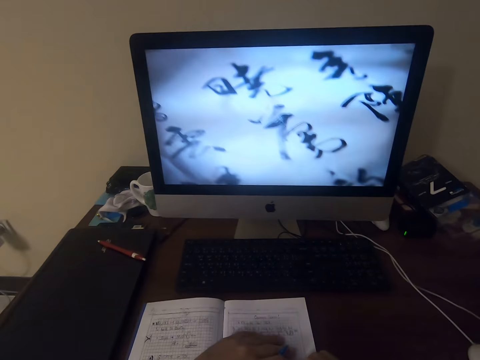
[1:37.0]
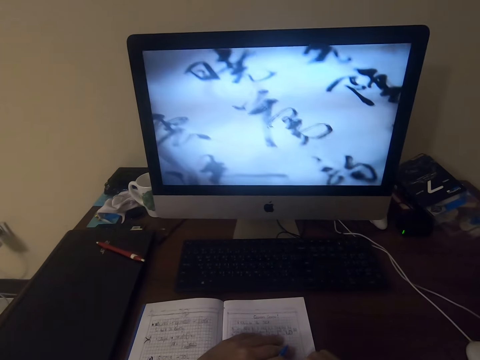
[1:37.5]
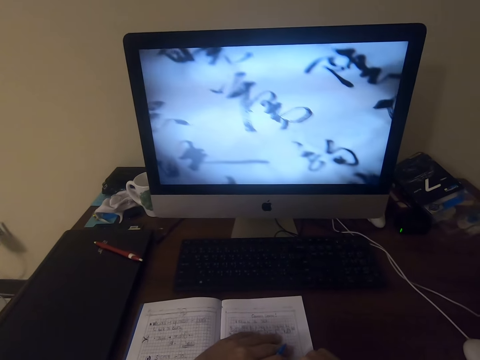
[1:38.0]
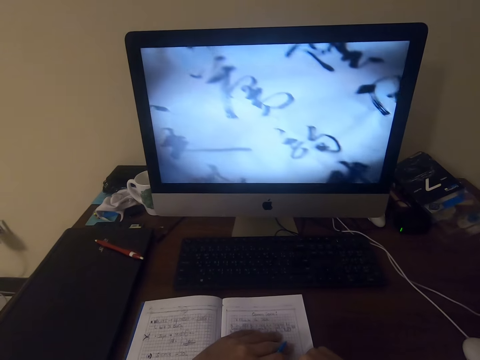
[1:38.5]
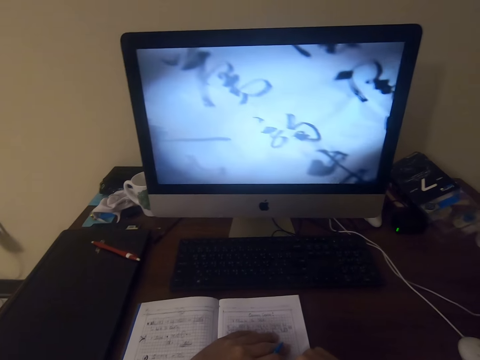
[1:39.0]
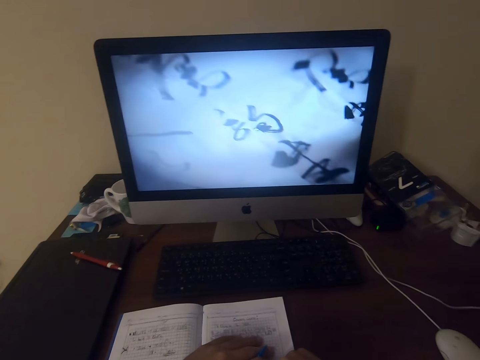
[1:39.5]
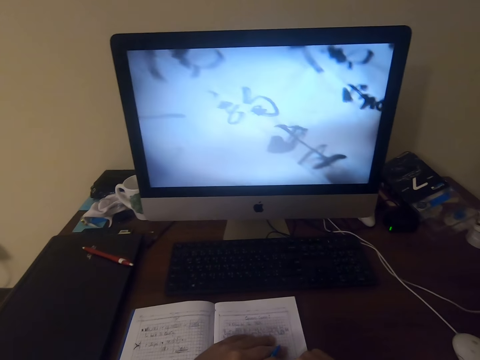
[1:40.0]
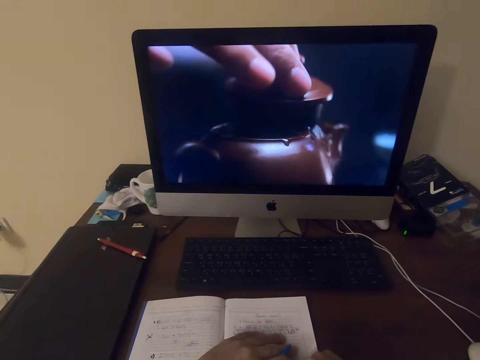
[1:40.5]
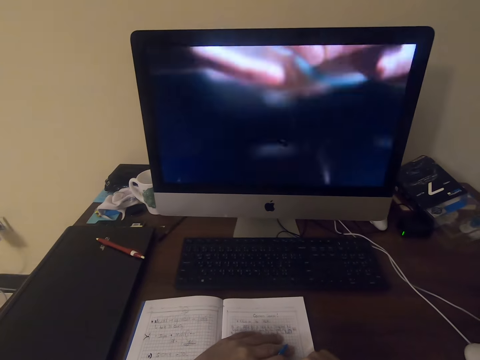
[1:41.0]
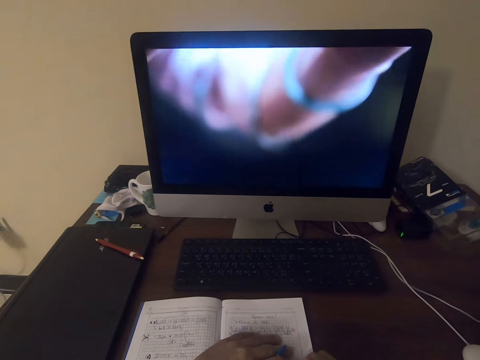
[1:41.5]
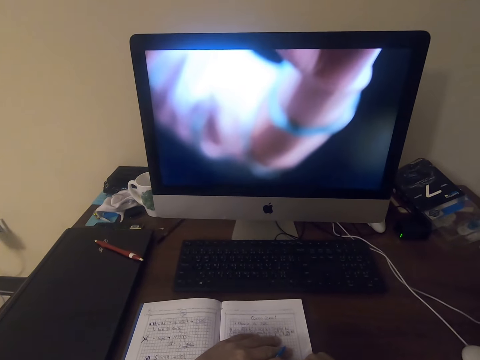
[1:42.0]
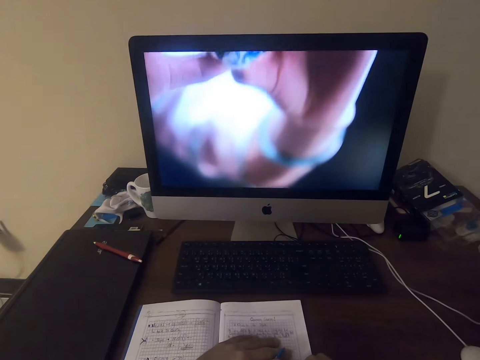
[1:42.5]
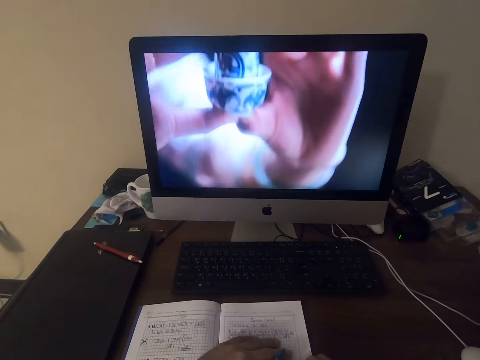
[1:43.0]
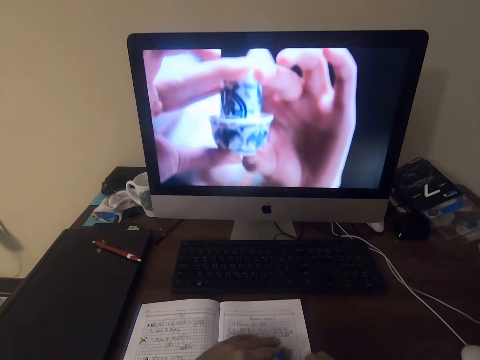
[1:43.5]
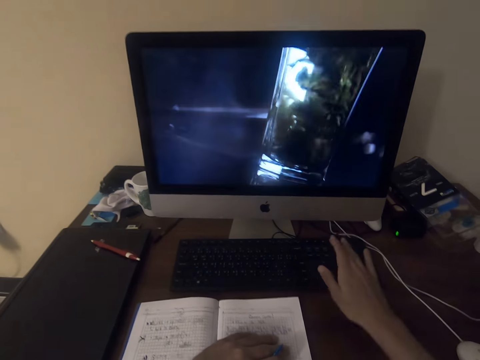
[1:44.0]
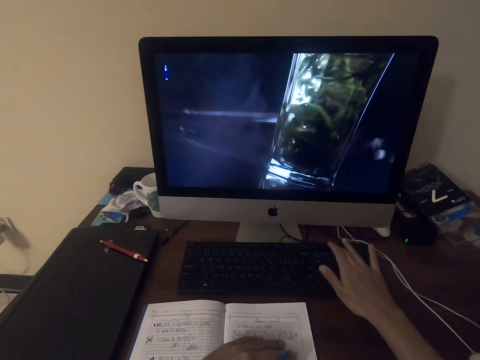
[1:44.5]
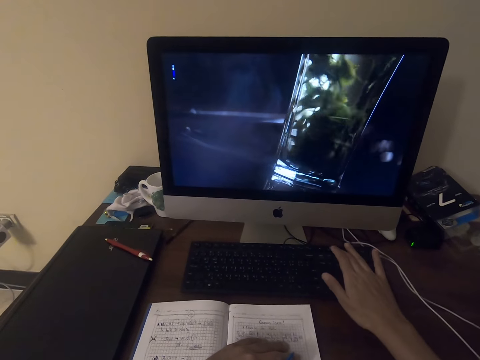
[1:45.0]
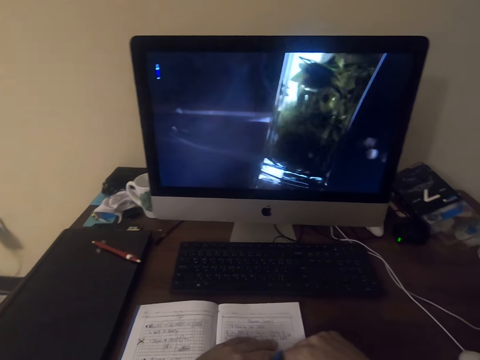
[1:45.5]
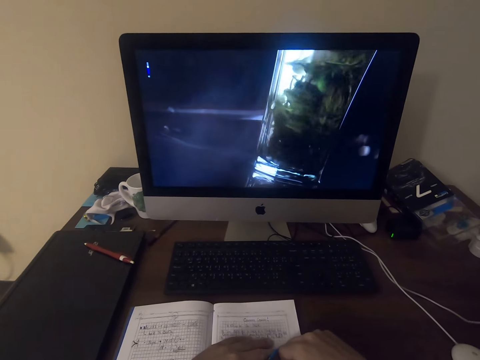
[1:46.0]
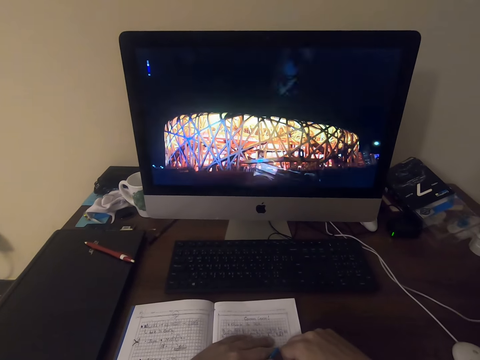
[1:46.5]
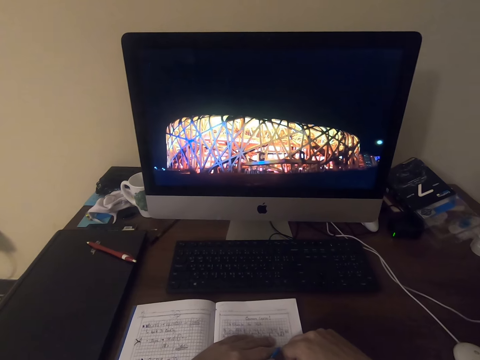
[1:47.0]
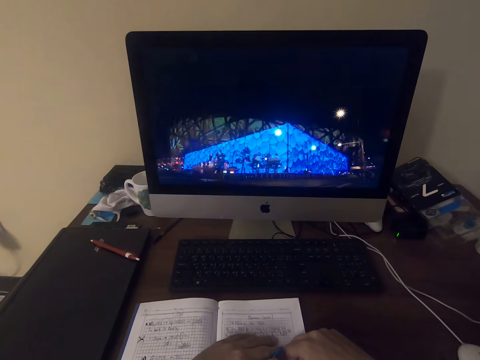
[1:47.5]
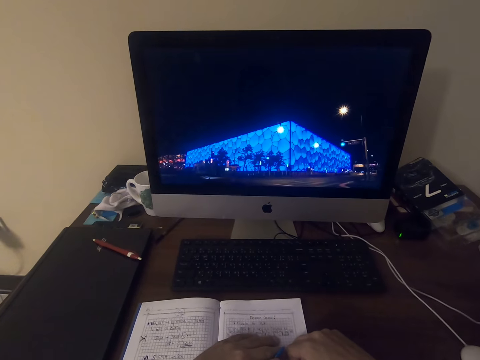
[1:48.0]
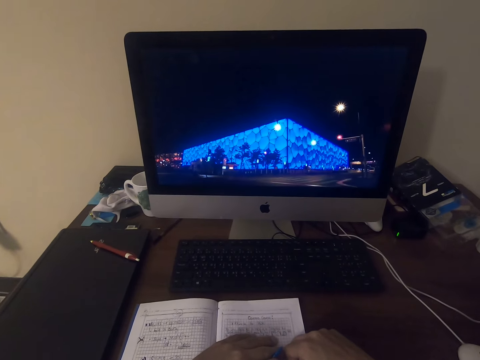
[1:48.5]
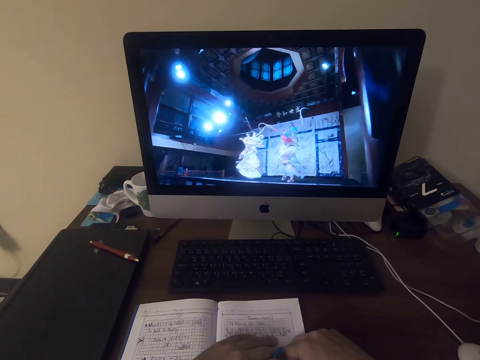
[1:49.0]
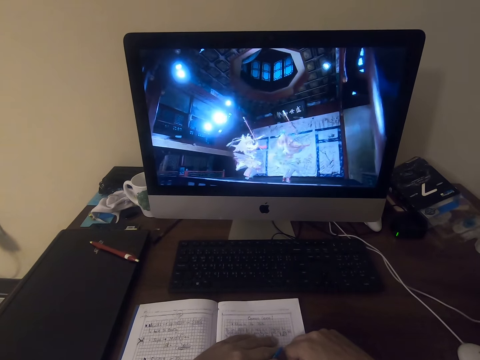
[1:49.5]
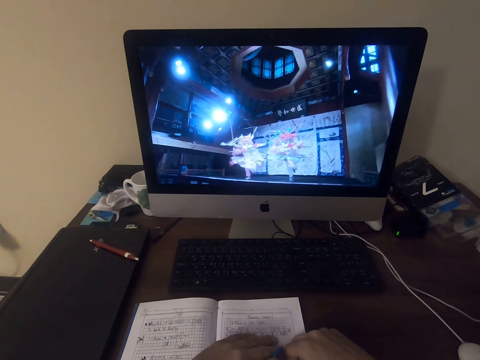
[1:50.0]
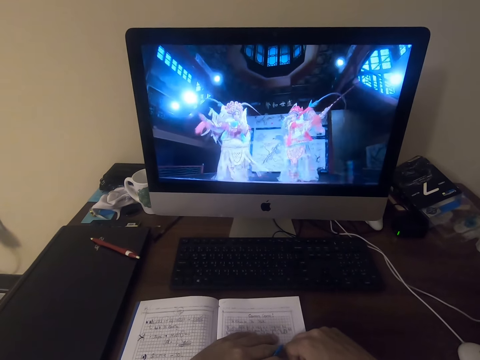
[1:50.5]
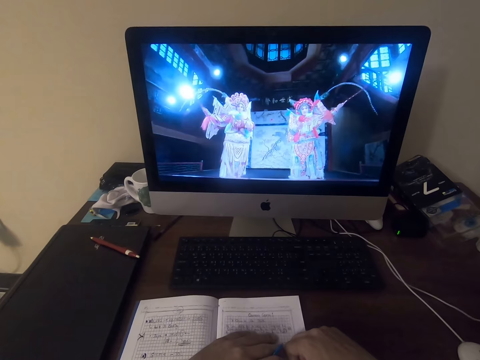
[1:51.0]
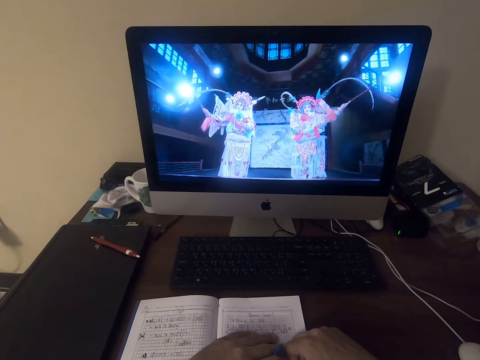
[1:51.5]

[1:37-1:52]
The camera wearer writes on the book. They look at the monitor. They click on the keyboard and operate a computer.

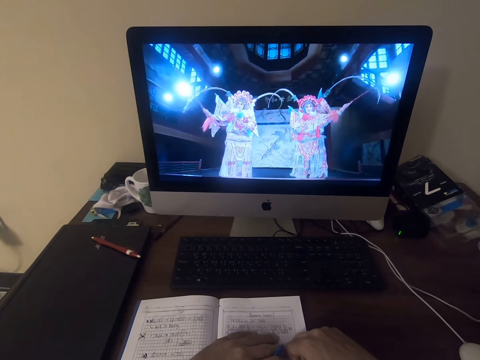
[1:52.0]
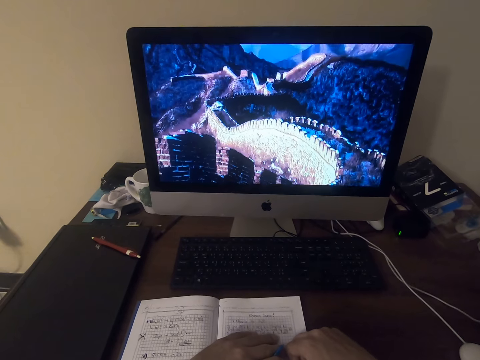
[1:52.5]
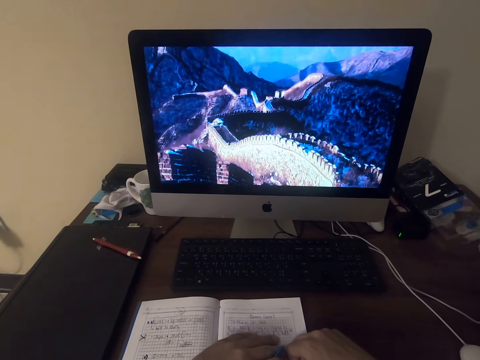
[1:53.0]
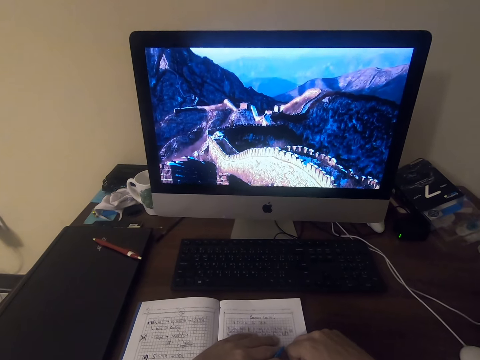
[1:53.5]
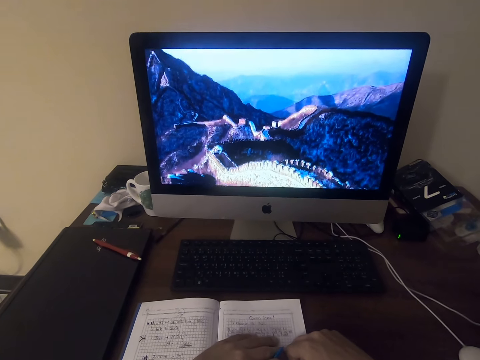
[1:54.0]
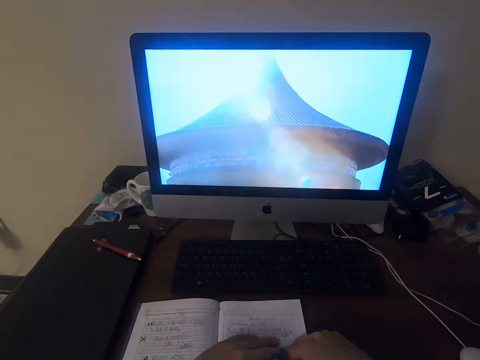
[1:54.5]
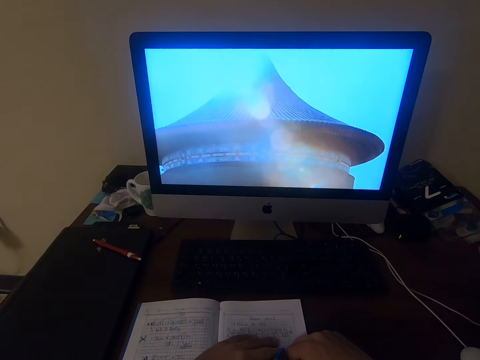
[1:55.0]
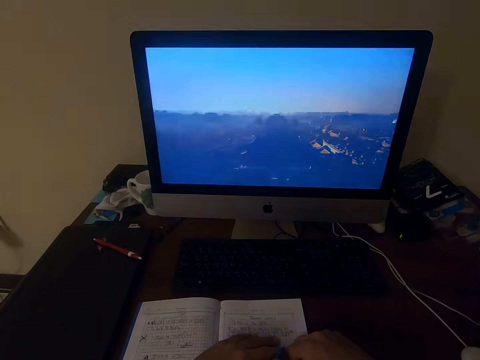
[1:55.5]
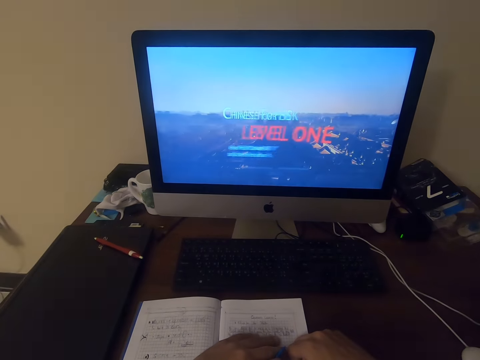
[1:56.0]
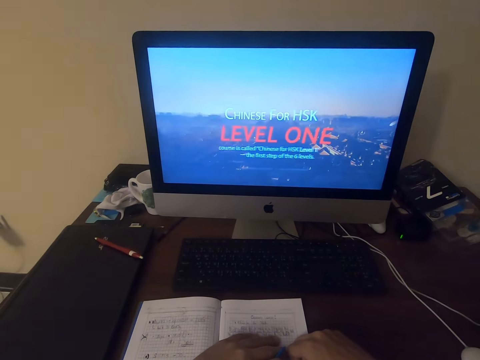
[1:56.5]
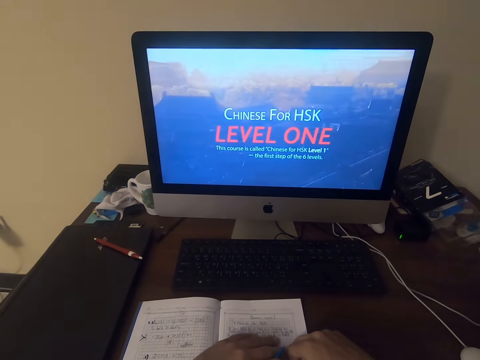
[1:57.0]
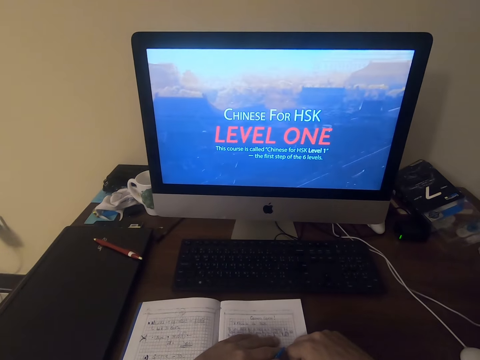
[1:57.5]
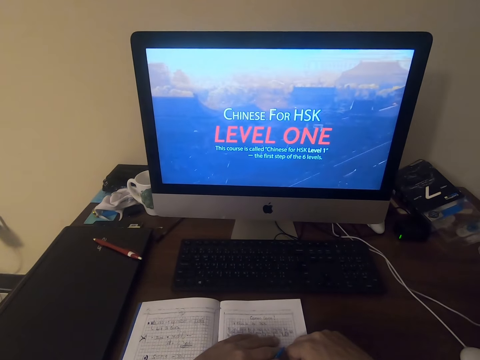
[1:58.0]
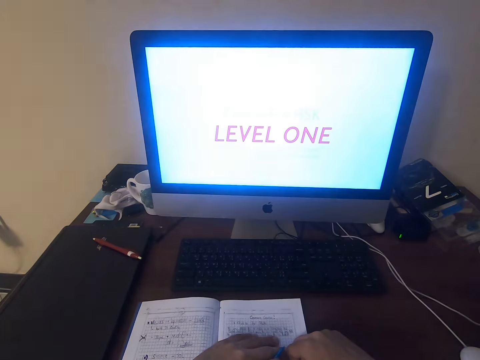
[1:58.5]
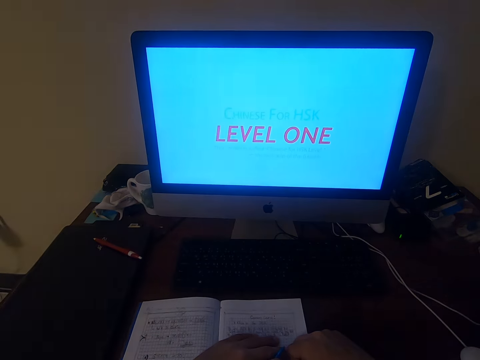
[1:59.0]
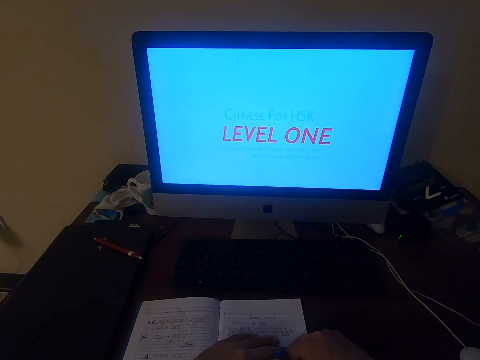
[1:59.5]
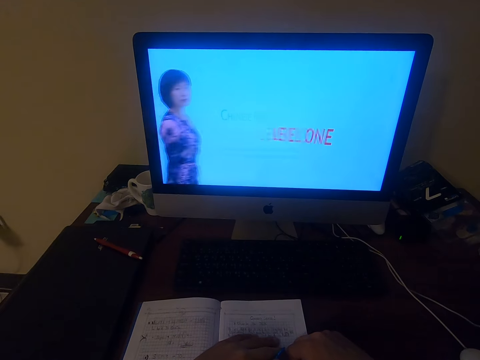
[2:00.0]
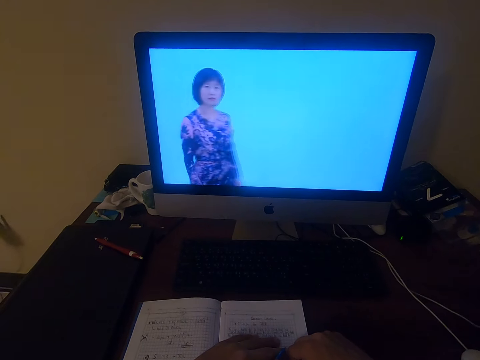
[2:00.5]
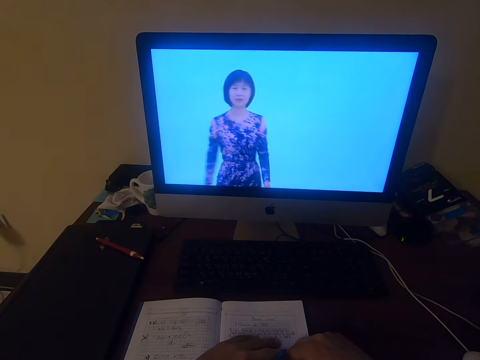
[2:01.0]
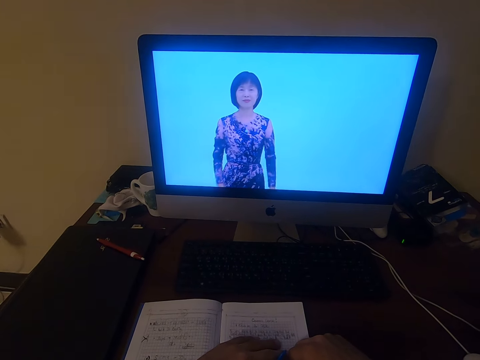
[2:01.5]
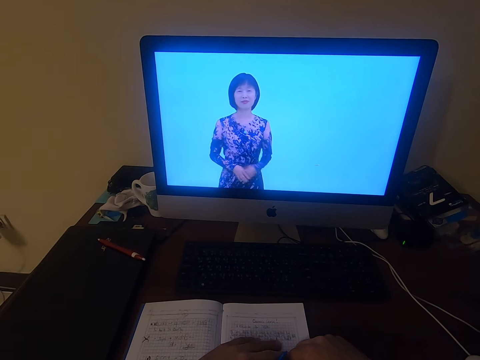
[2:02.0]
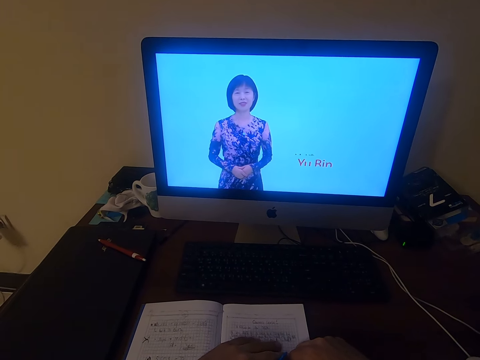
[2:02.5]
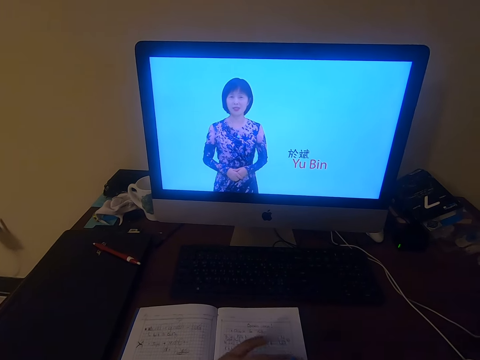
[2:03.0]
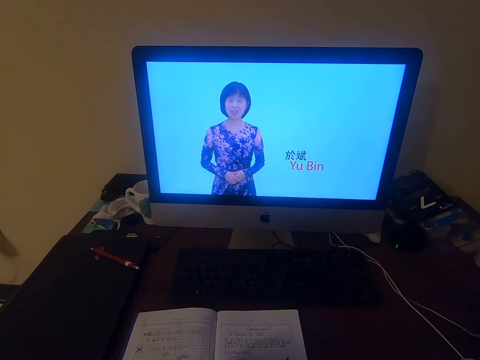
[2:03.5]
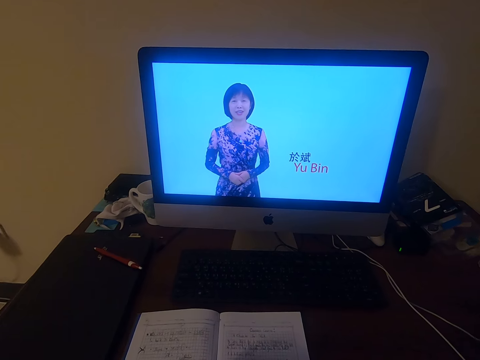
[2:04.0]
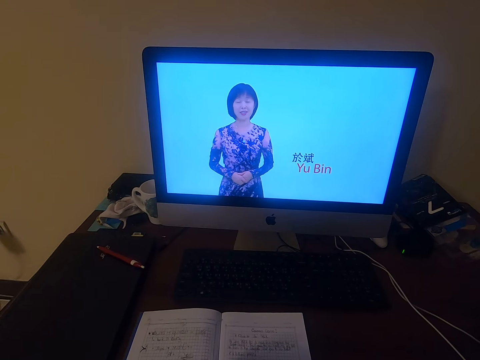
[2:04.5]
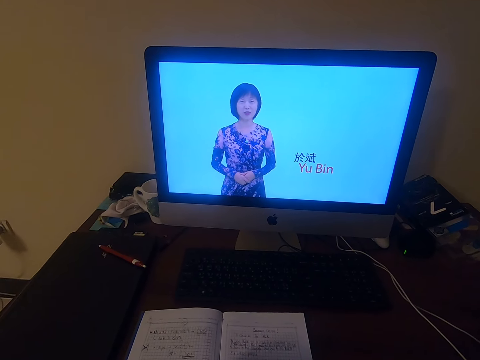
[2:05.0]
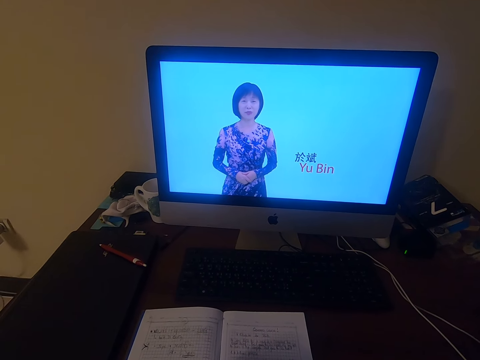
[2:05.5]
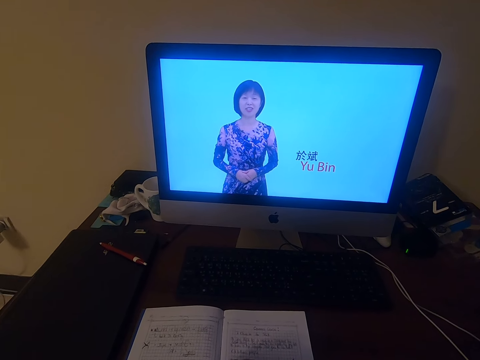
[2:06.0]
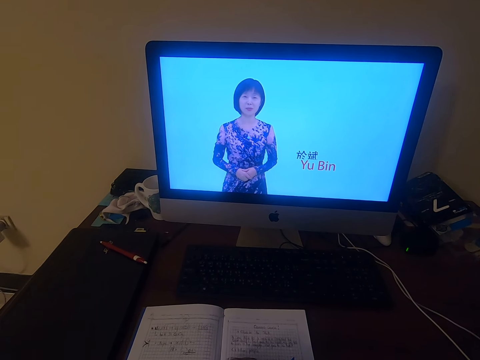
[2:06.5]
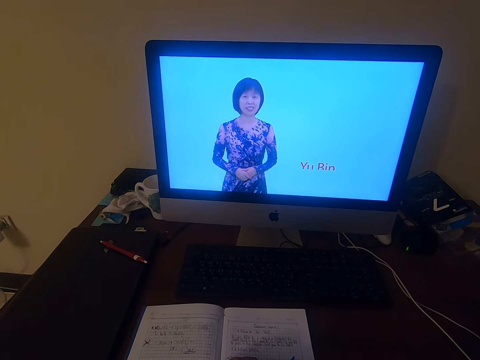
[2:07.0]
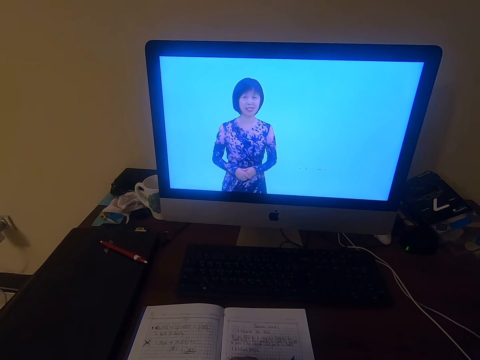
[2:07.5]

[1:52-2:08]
The camera wearer looks at the monitor.
